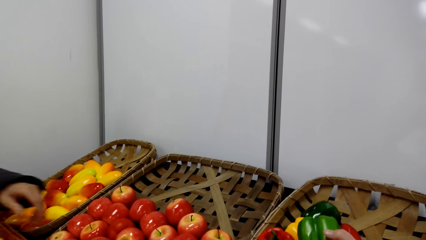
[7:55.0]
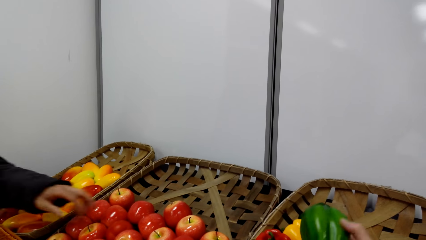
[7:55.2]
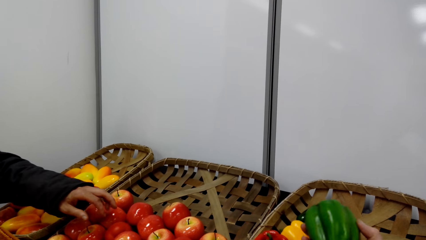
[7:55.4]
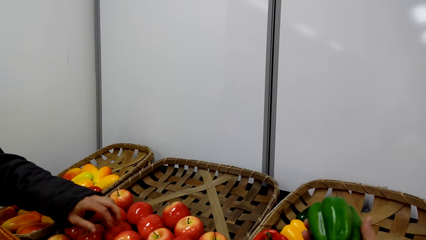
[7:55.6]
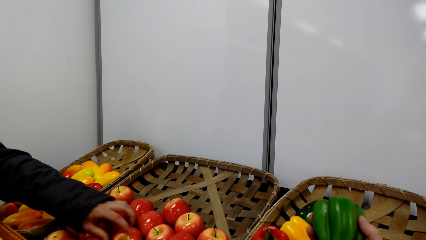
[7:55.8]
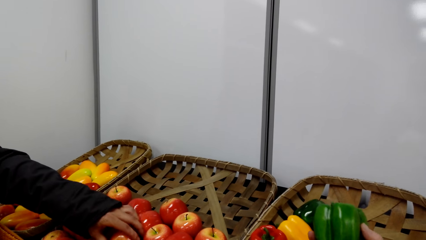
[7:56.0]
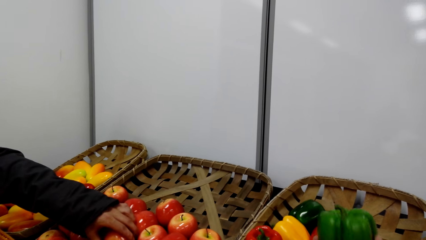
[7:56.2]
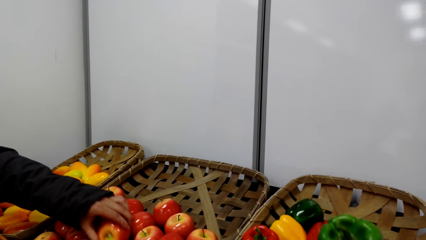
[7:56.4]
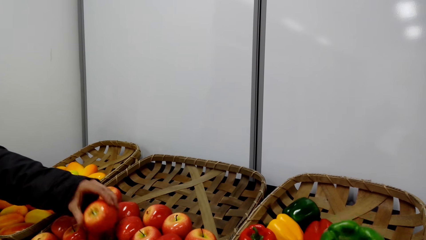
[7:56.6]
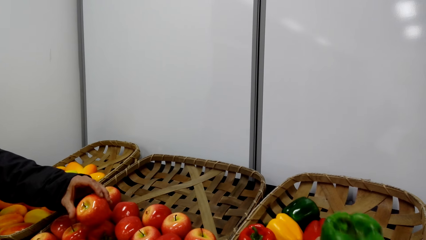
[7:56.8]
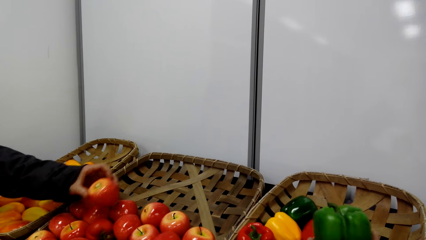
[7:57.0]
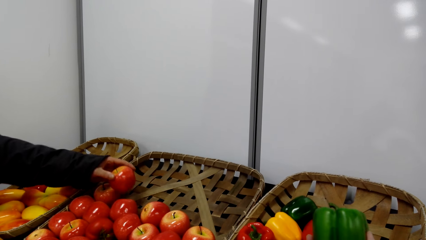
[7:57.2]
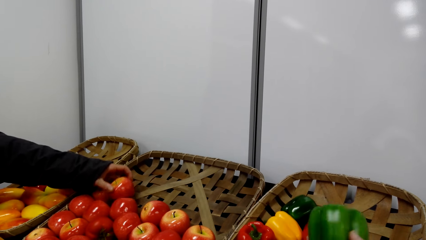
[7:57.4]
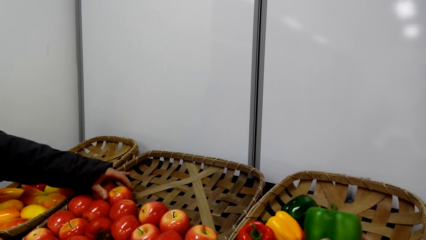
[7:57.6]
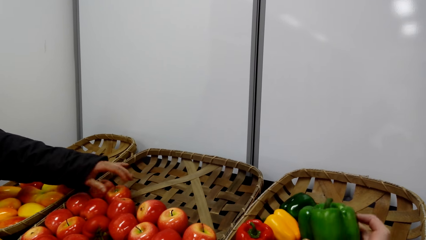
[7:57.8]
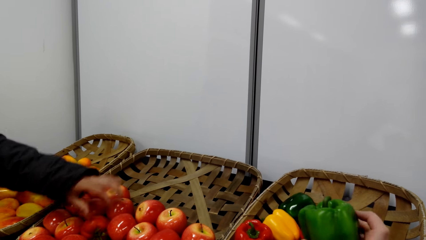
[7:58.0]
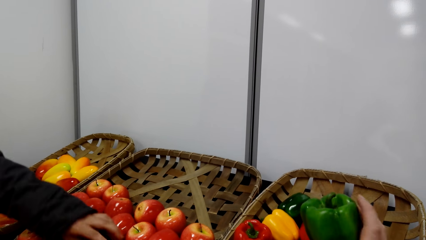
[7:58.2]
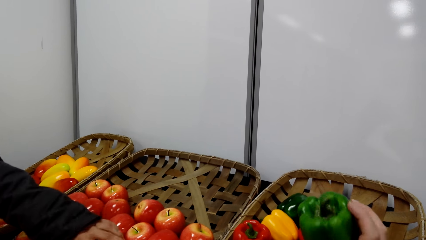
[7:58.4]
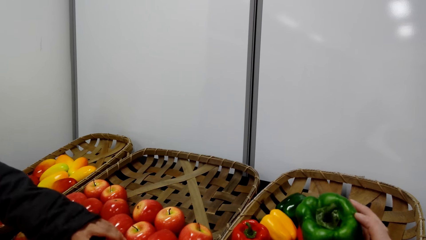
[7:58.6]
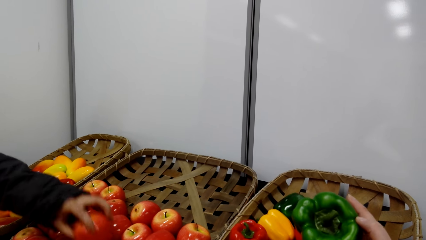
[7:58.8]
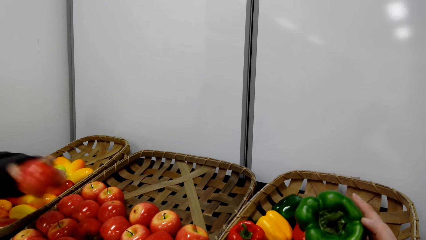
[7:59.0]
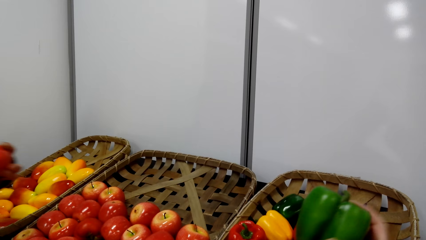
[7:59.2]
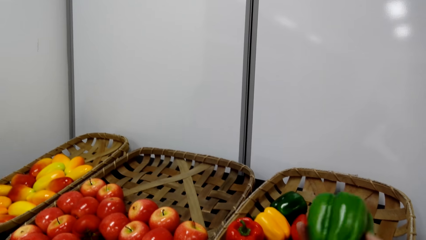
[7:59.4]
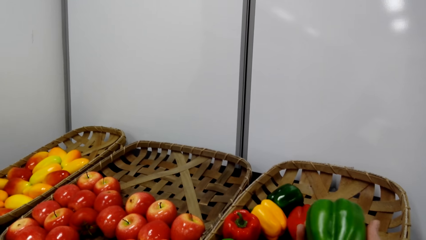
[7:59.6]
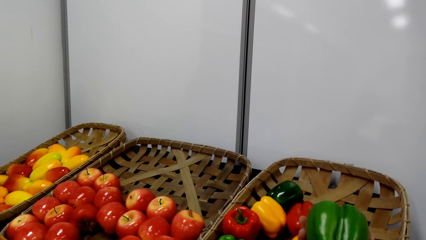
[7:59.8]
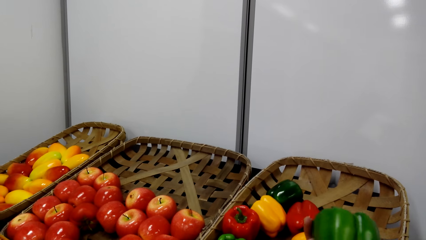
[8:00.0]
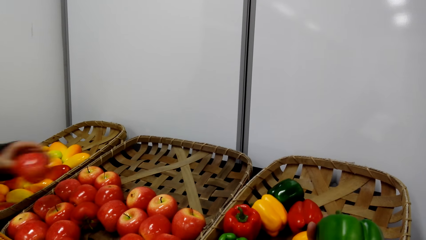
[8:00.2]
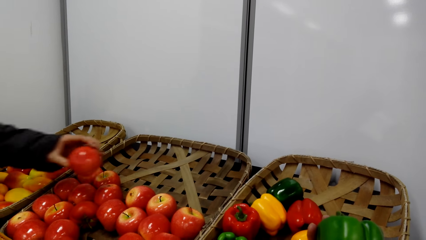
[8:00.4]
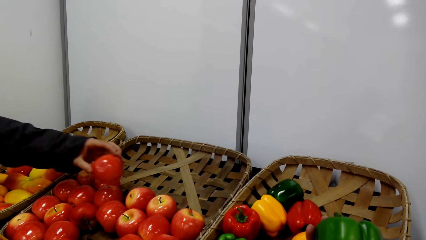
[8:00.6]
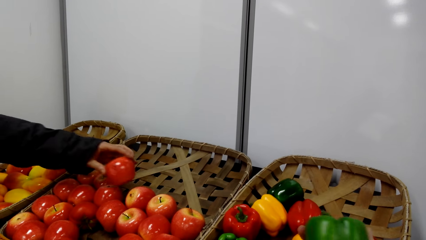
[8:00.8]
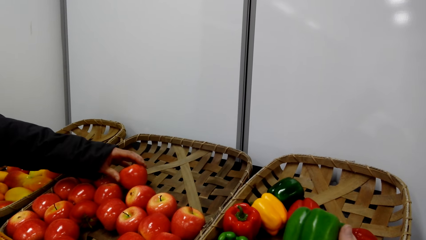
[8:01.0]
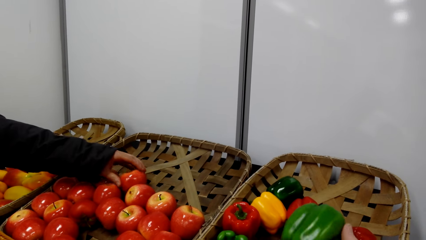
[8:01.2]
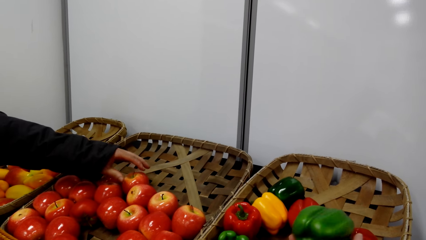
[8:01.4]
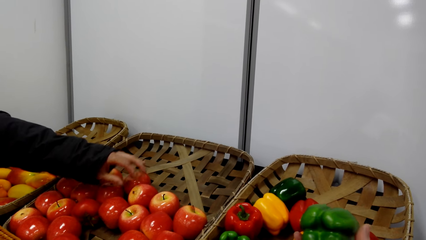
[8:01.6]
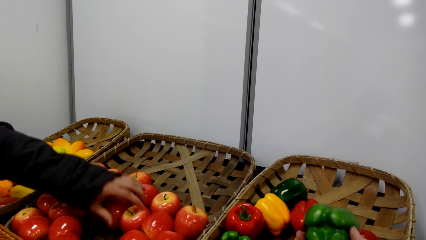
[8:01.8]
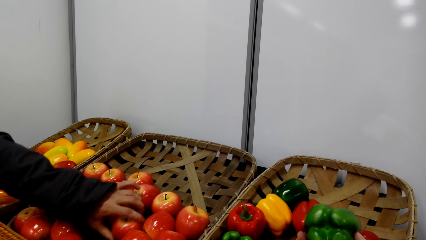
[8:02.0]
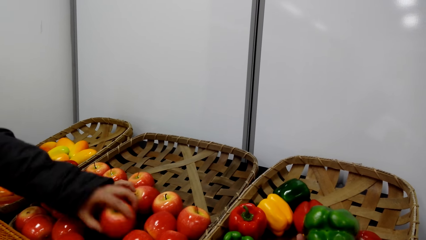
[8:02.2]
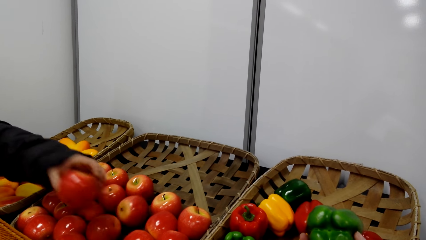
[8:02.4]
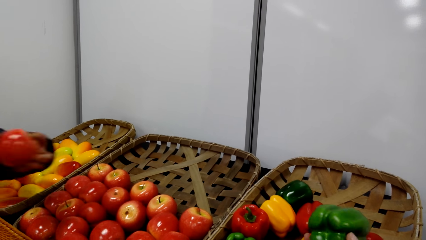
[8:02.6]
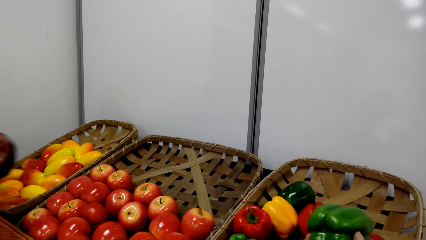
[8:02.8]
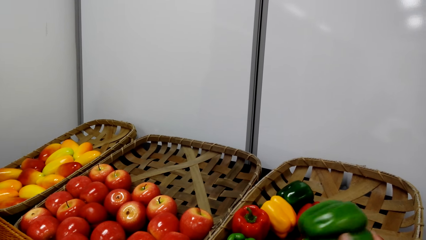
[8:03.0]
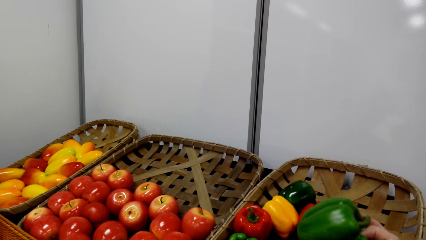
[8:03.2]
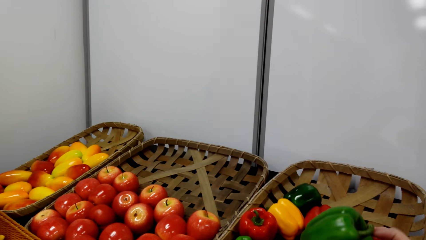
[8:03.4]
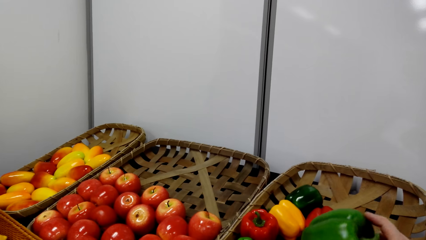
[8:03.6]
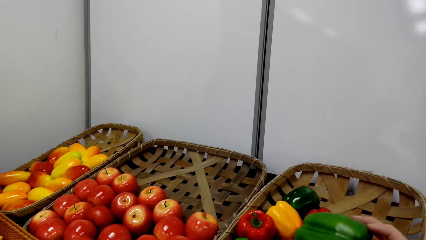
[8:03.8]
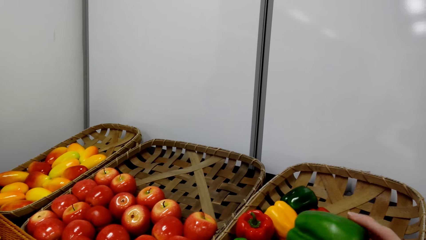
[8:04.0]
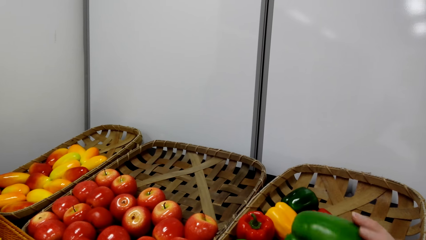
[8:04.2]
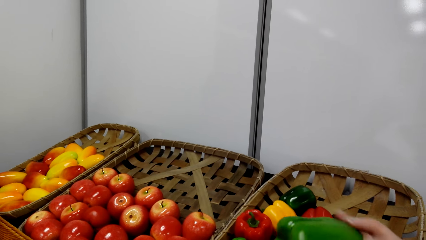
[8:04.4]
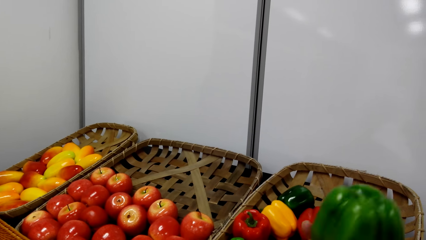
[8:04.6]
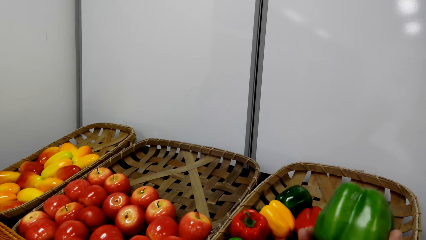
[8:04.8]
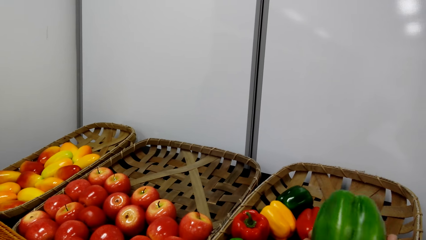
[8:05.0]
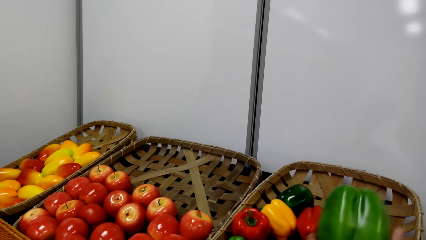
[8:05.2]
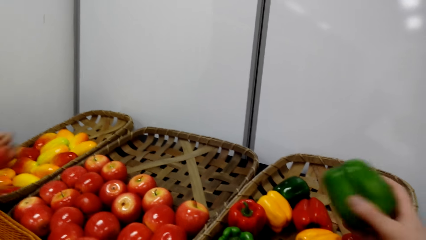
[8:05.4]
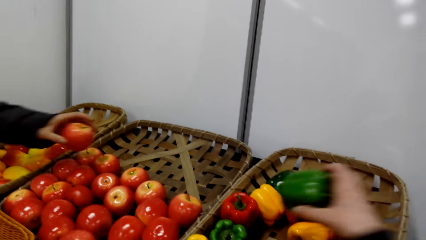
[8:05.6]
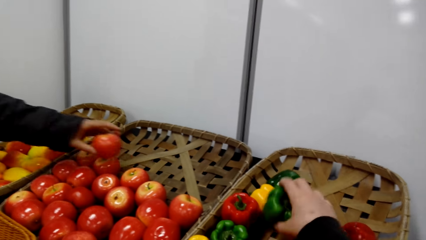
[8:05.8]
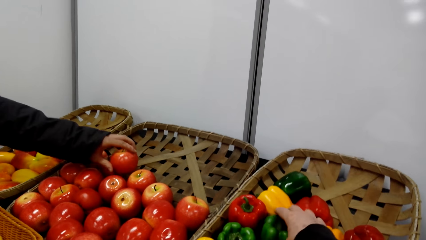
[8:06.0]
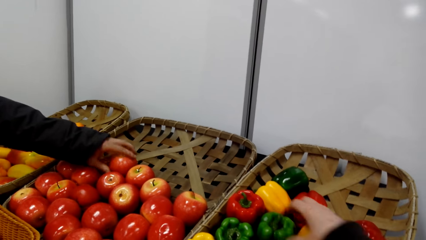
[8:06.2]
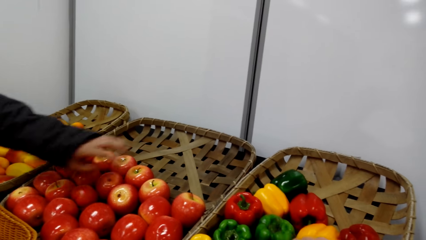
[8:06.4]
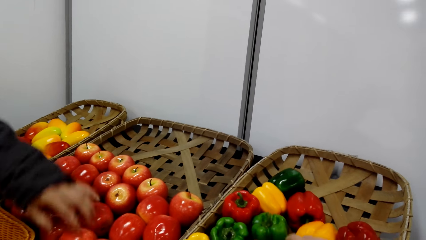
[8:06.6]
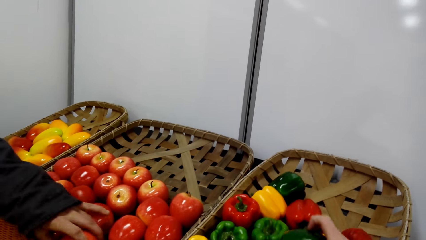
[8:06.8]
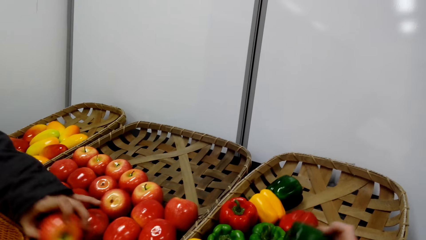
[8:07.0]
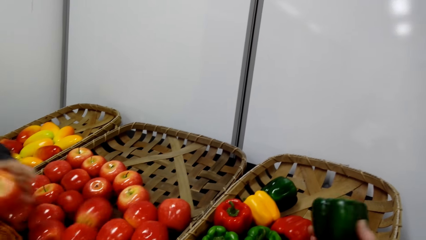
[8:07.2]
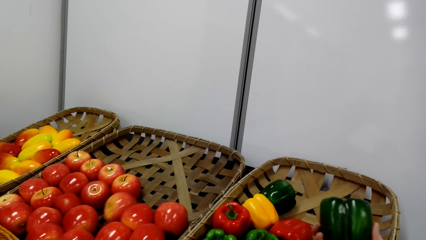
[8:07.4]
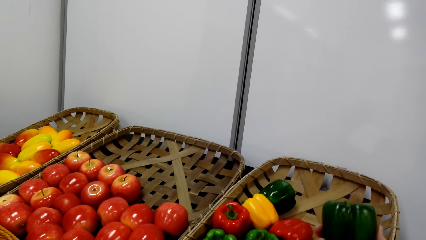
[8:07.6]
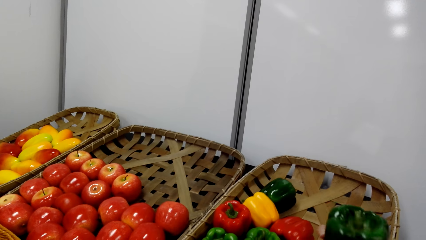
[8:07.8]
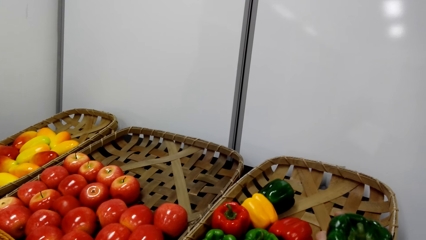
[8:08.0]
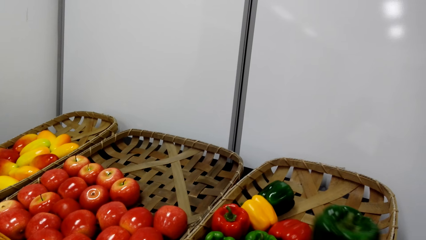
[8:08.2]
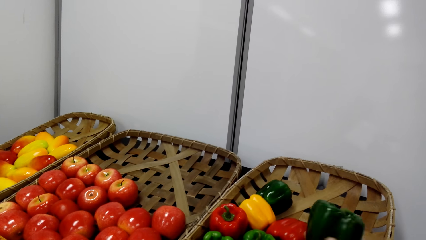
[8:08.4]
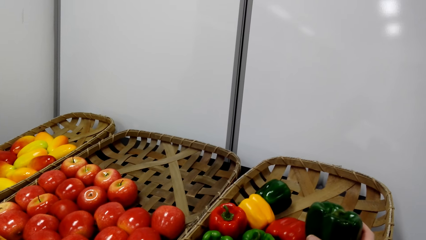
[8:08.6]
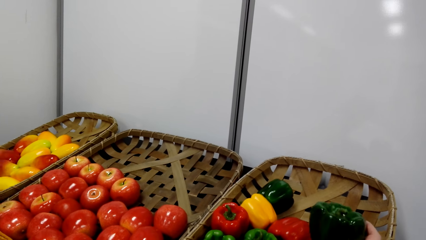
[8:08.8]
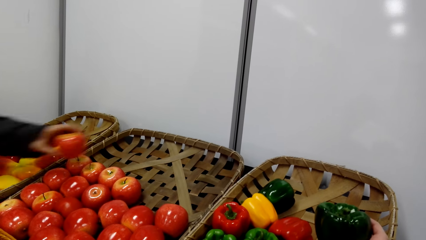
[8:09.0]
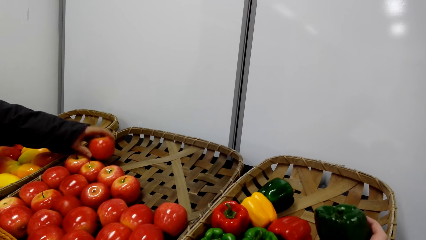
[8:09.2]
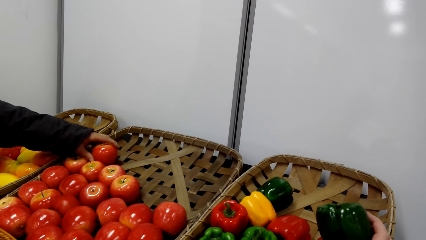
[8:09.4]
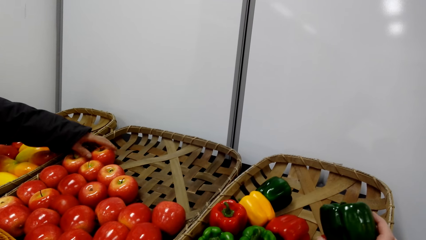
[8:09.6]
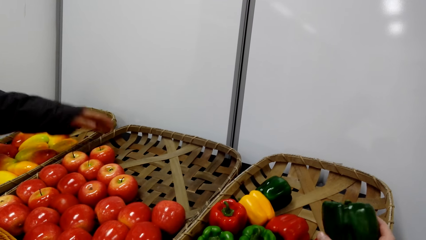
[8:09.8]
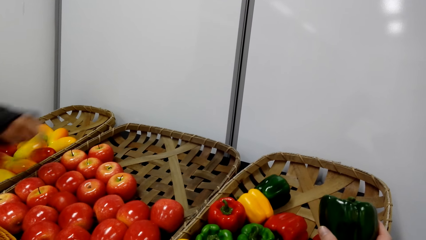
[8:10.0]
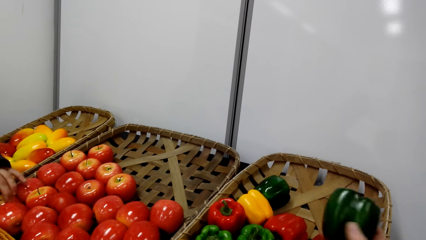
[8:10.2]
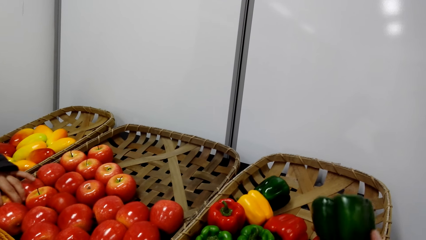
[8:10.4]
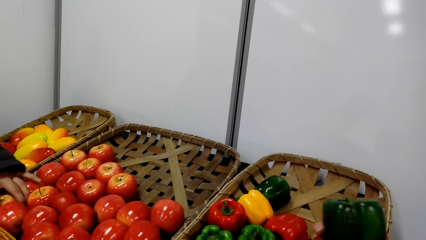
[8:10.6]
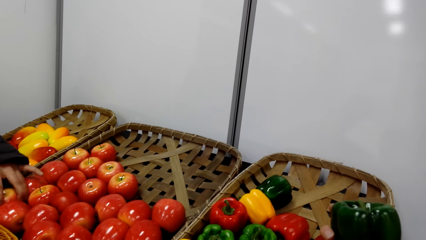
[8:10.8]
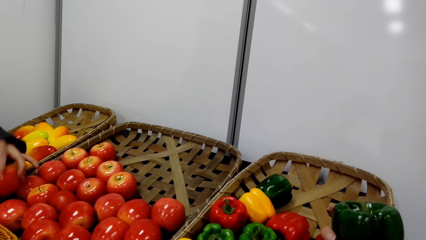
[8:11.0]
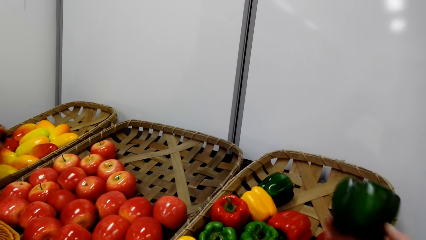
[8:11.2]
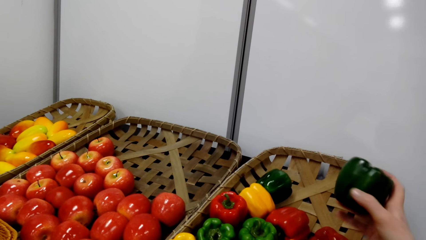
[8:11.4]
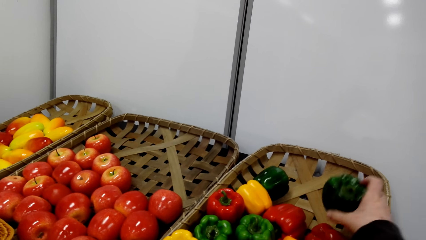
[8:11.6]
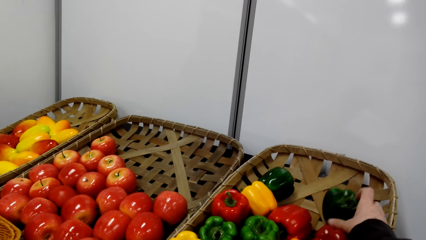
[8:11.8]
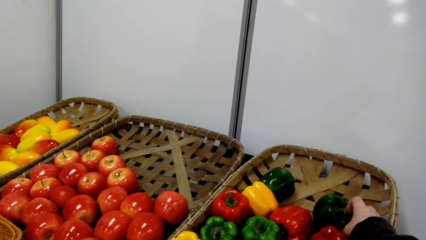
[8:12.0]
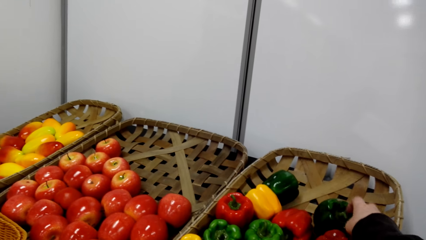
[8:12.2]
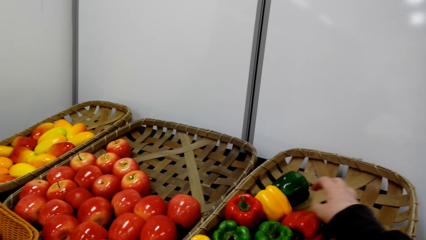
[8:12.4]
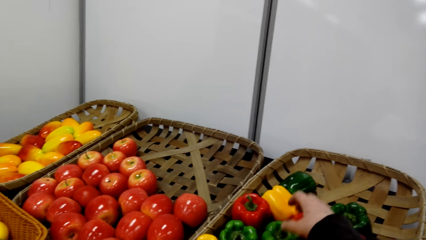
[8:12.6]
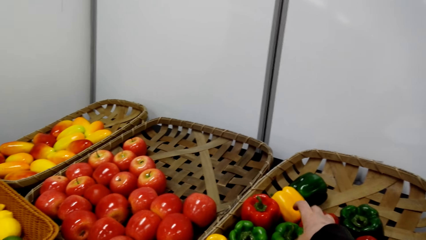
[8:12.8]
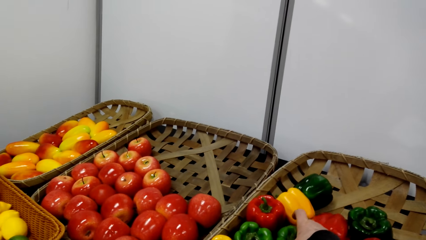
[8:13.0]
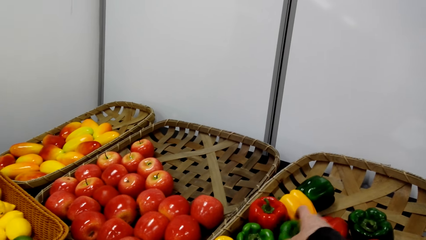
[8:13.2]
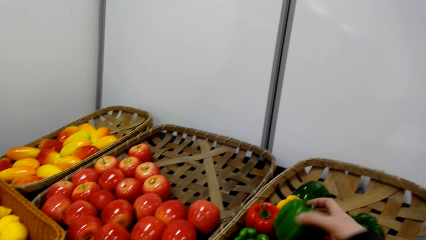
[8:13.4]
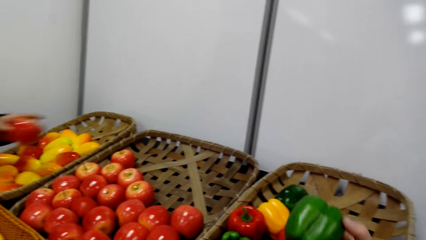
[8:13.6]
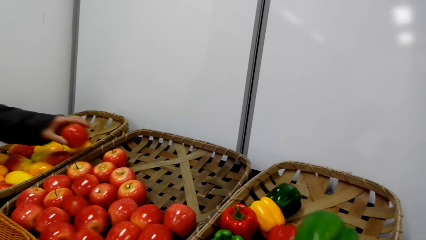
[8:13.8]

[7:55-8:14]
The camera wearer takes a hot pepper. They stare at the hot pepper. They sample the hot pepper. A man picks the apples from the basket.
